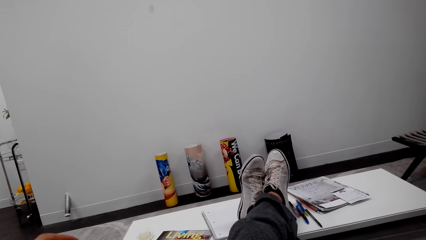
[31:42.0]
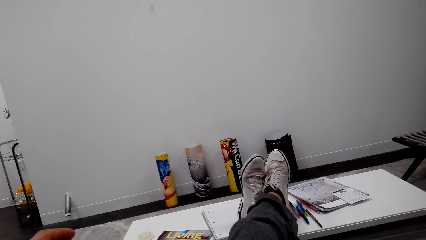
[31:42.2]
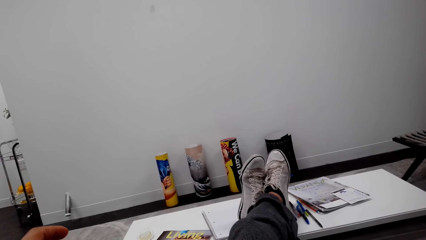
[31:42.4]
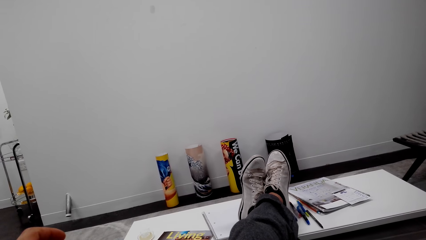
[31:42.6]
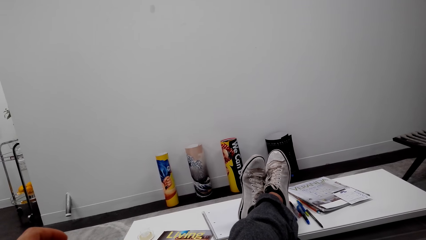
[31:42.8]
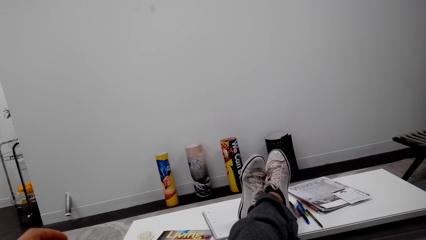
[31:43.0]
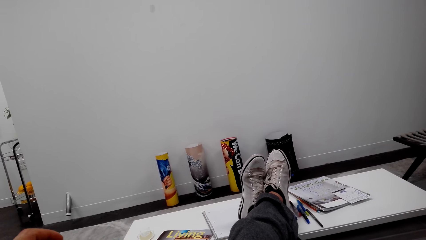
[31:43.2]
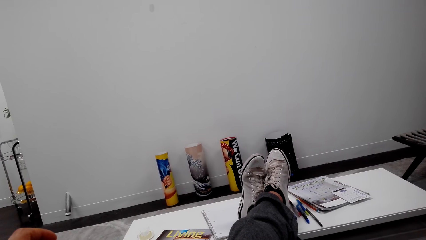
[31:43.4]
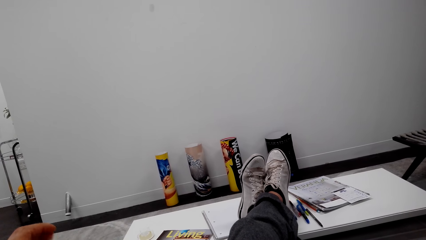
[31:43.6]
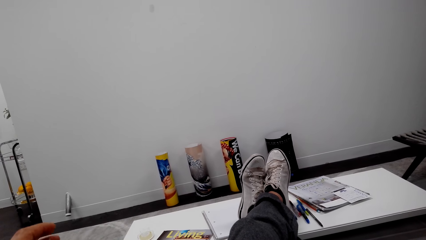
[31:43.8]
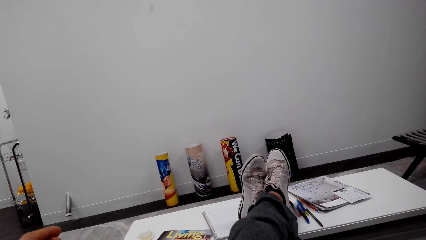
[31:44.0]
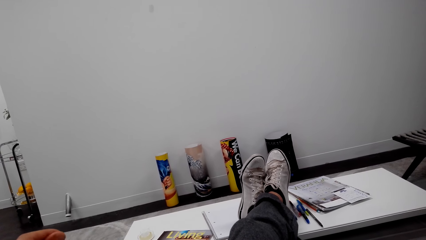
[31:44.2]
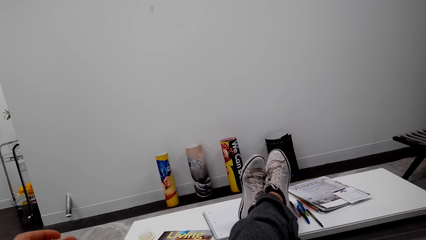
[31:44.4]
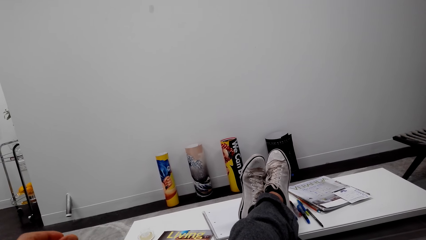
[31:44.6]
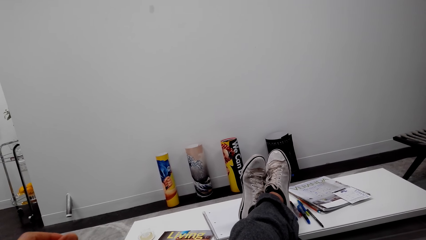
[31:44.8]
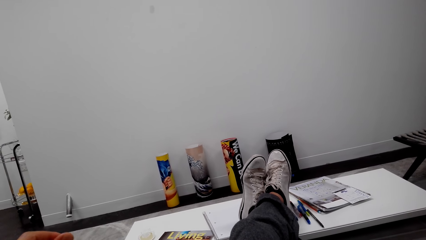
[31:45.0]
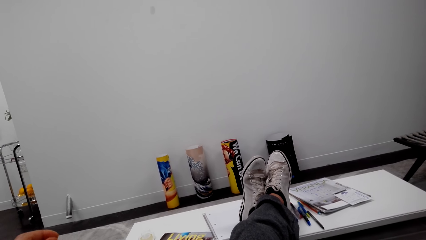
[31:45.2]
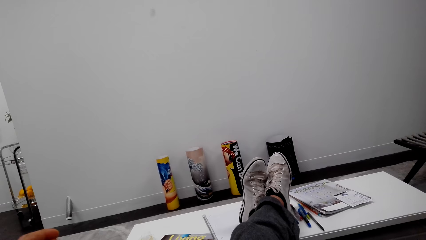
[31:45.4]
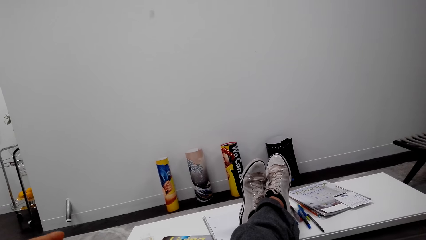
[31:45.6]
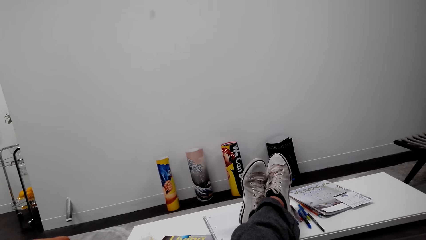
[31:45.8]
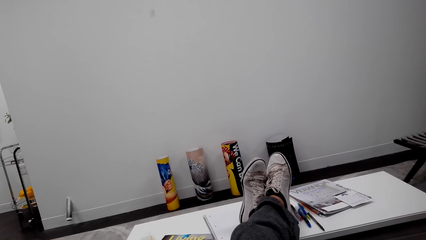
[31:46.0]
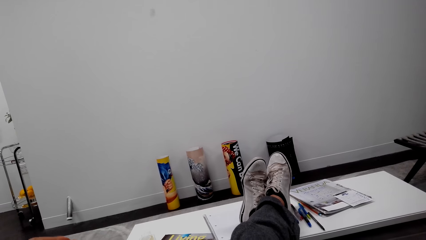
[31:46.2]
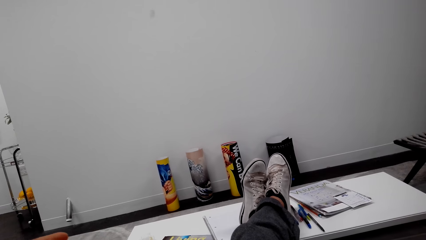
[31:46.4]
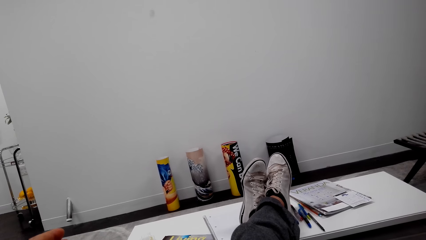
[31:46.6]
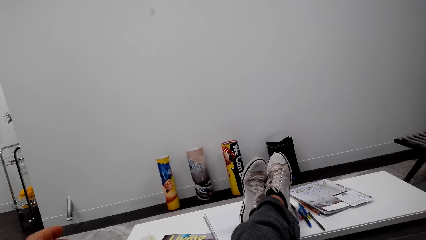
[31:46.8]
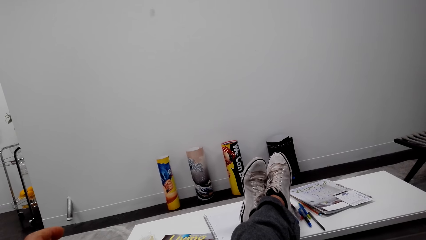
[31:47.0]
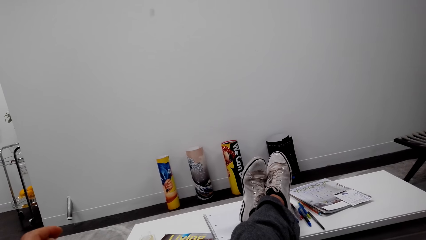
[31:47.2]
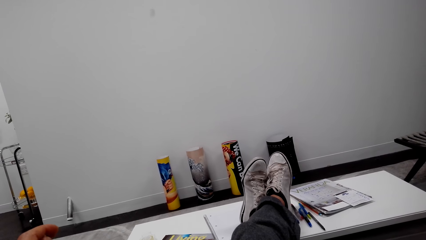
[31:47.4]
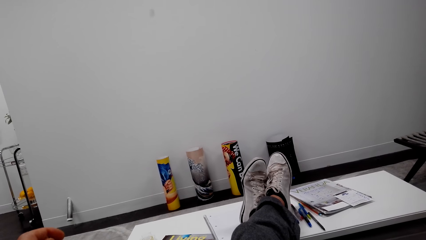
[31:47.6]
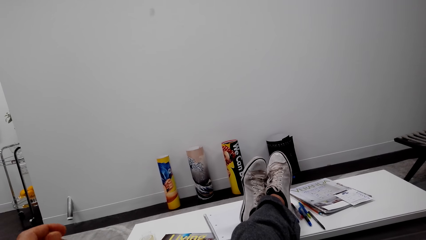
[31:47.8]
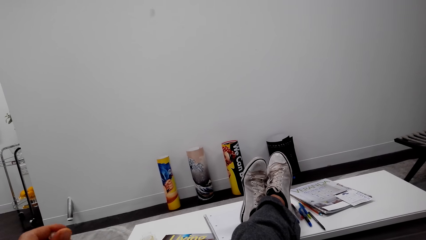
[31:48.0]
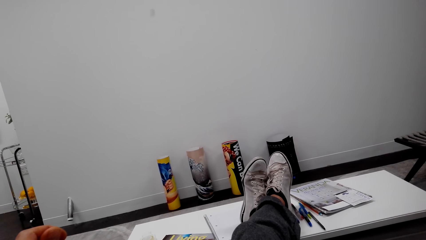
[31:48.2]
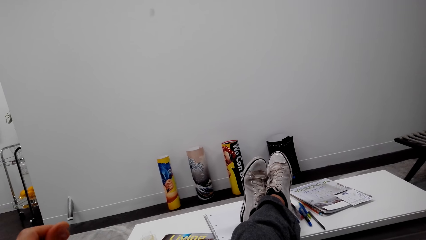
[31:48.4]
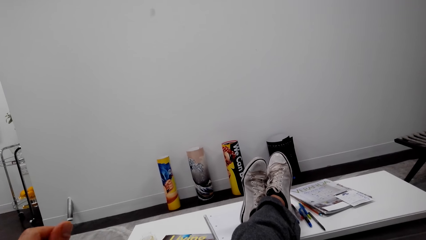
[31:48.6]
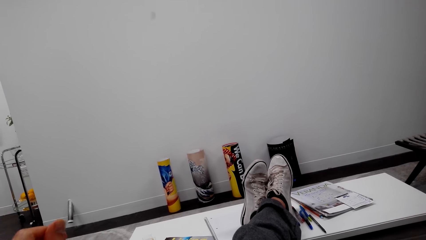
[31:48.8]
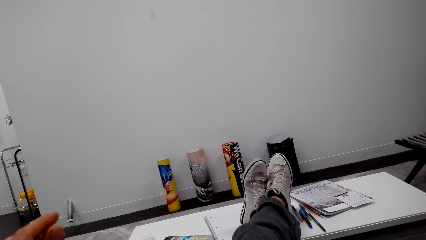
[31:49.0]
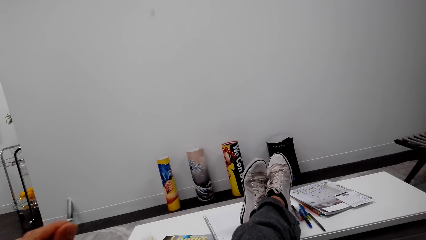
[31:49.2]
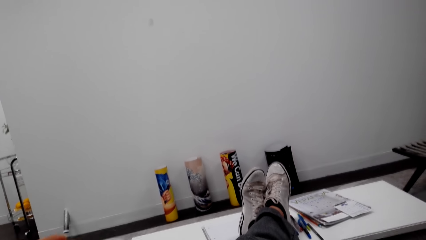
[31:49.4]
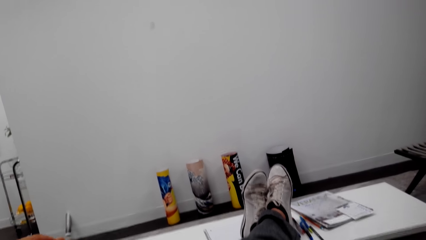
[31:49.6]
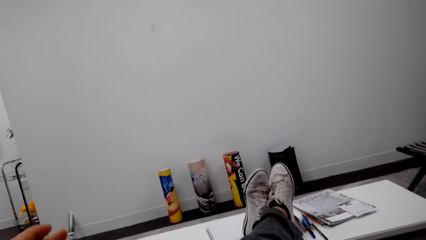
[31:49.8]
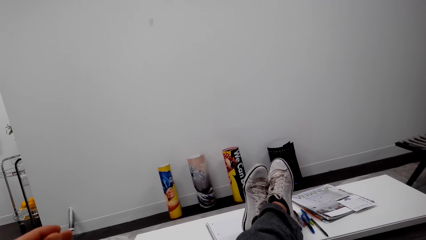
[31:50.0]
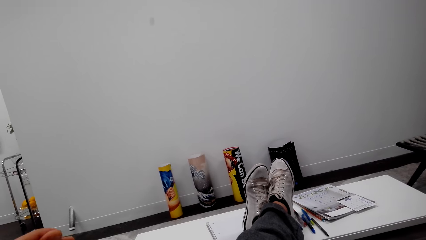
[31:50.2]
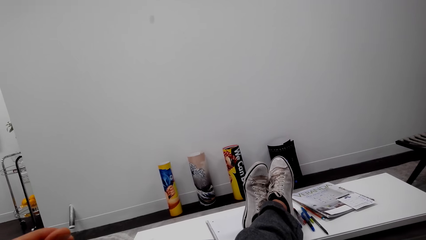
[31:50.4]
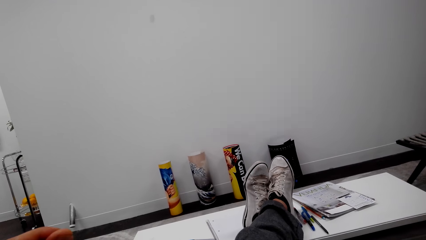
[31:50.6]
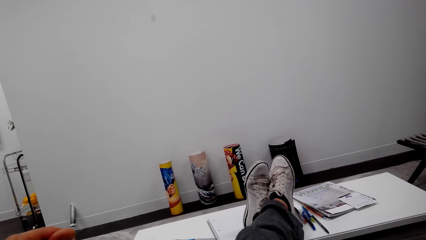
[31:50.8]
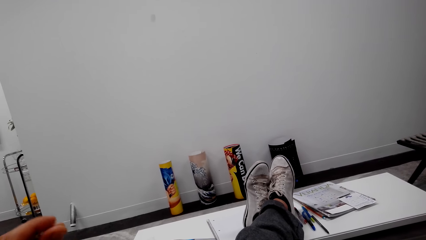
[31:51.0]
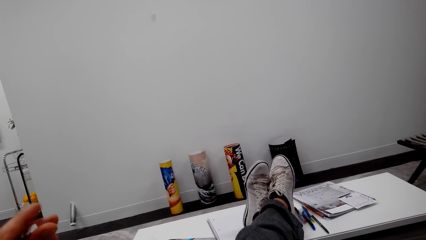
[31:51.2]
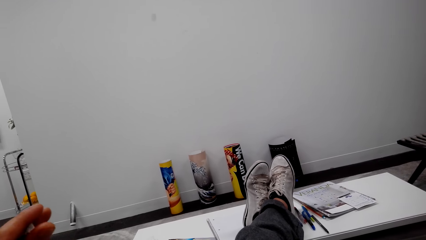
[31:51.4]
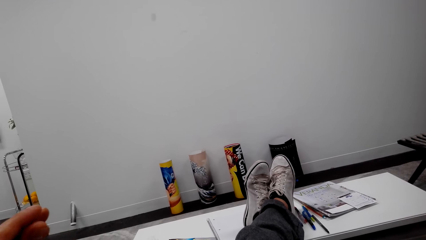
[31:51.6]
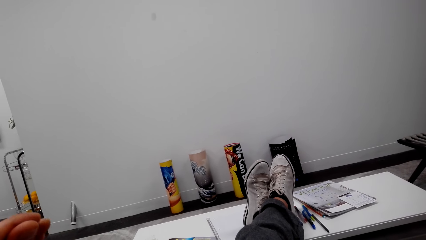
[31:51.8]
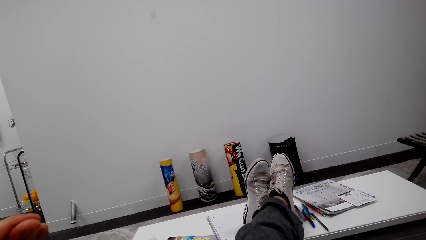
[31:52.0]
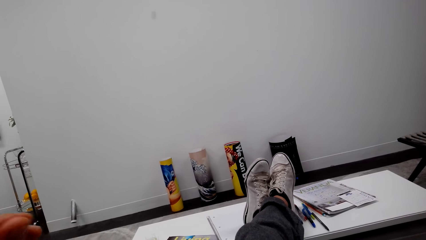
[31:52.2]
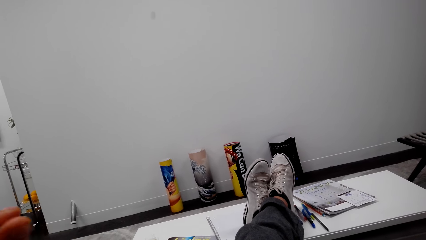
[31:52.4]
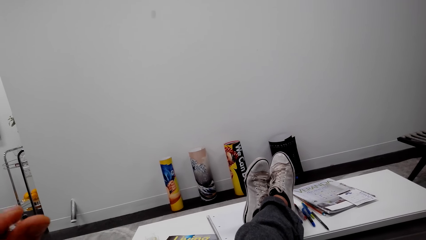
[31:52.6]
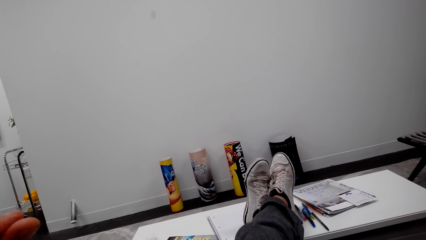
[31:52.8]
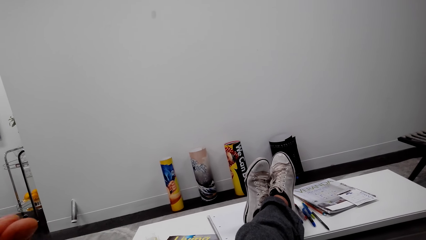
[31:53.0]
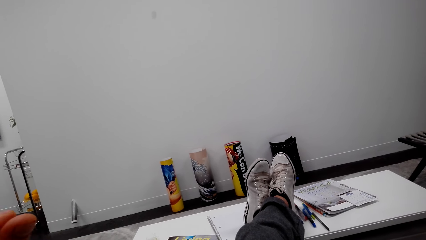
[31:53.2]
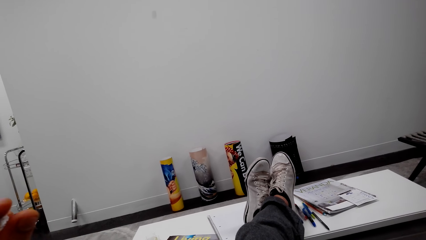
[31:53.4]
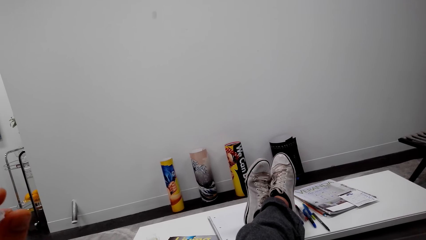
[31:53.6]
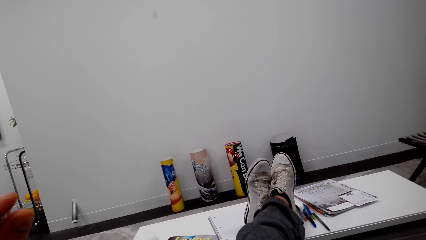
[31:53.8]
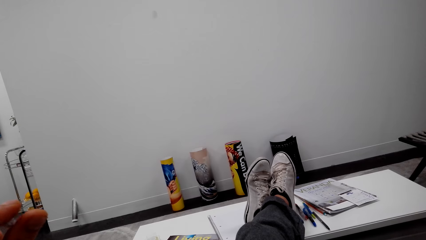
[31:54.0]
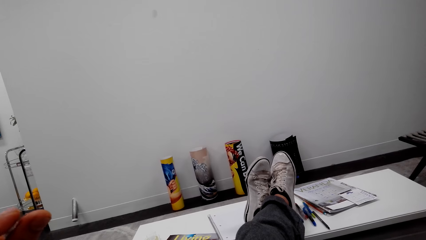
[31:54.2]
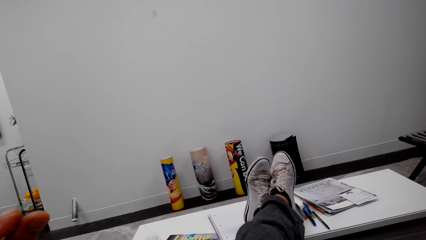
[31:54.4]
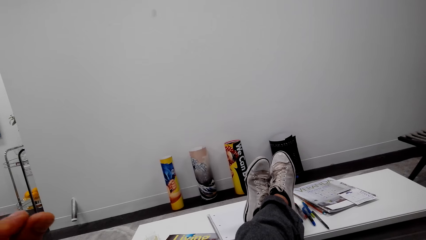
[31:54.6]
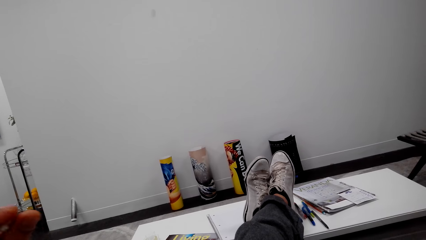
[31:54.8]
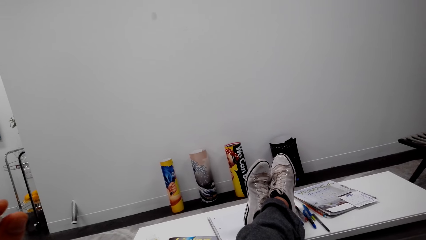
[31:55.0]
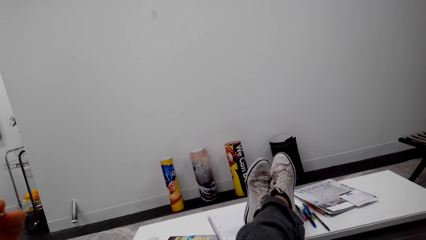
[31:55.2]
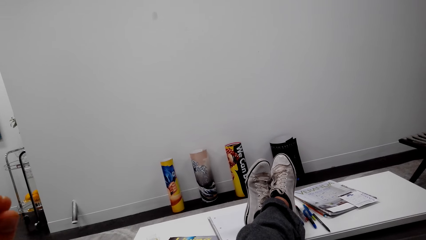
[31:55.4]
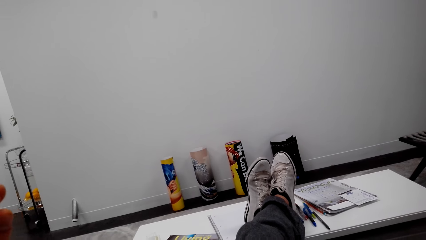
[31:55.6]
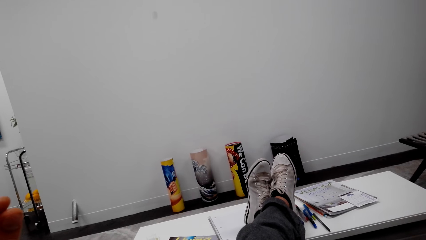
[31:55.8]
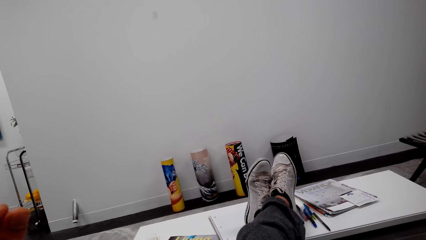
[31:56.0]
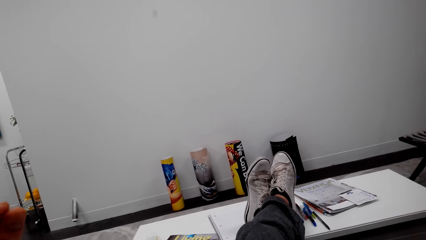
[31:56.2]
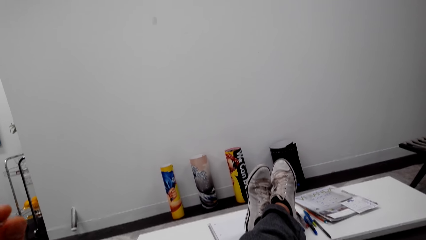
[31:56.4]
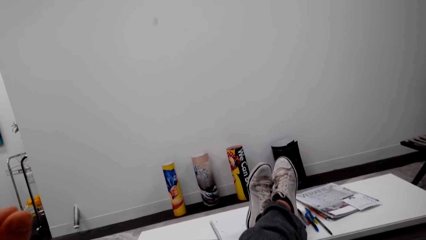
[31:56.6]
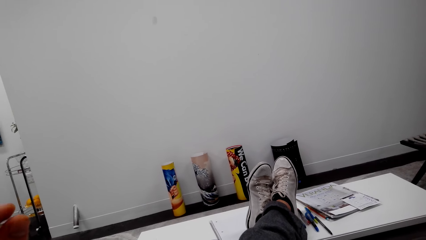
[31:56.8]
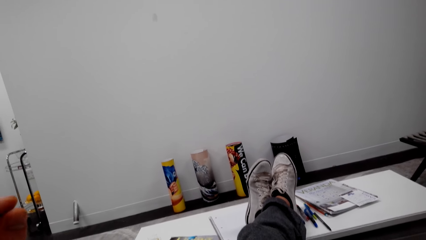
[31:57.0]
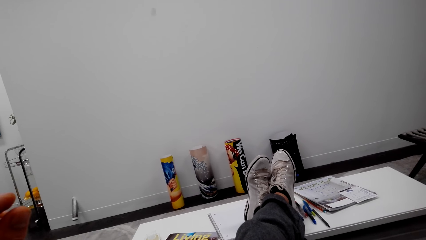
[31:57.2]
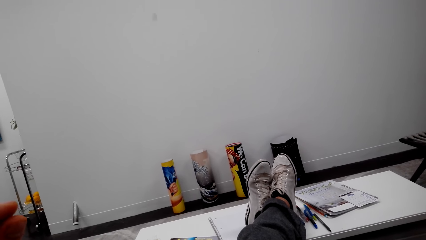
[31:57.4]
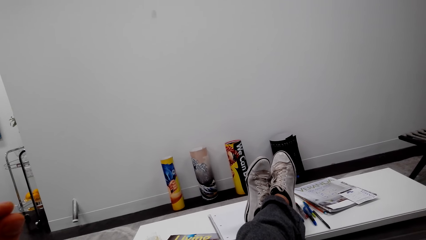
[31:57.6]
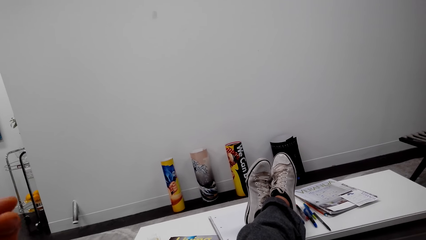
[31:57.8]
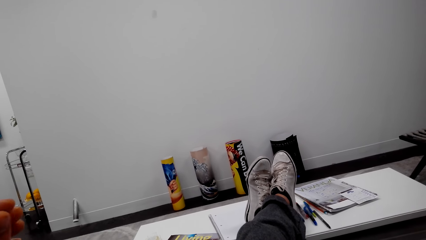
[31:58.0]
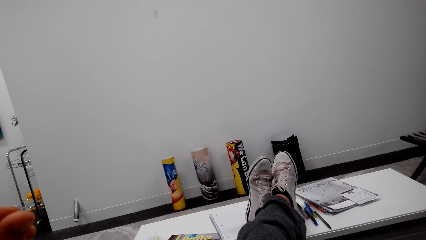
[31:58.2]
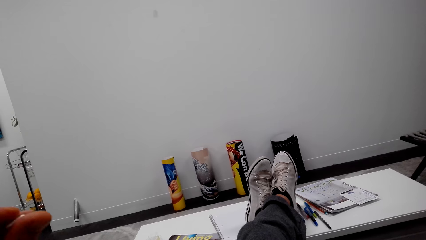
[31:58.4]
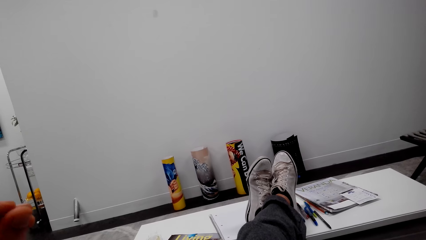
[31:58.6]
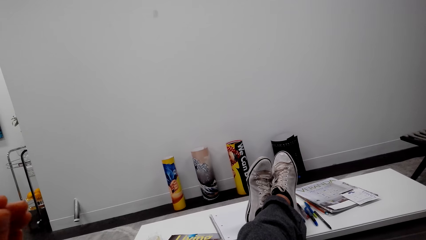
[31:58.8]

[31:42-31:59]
The camera wearer rolls a piece of paper in his hand. He holds the paper in his left hand.
